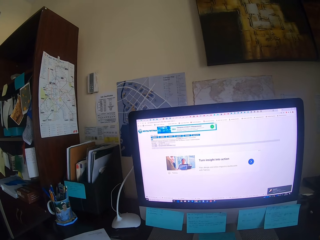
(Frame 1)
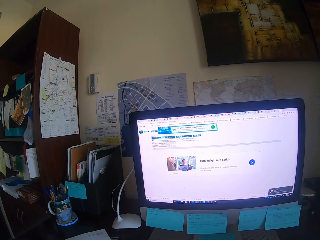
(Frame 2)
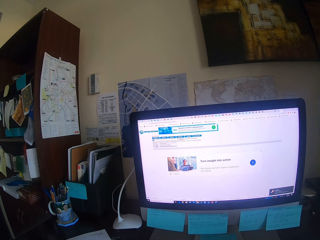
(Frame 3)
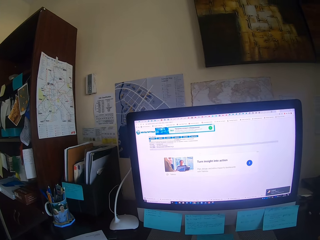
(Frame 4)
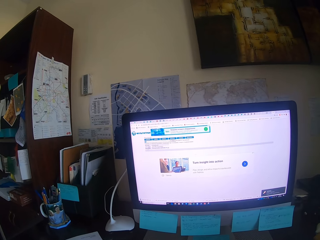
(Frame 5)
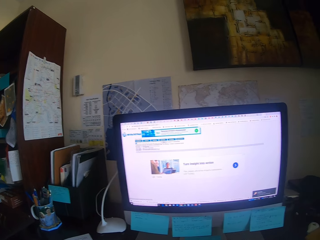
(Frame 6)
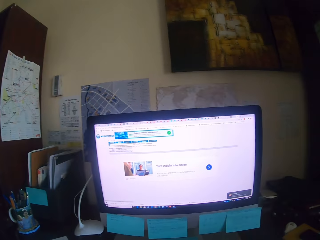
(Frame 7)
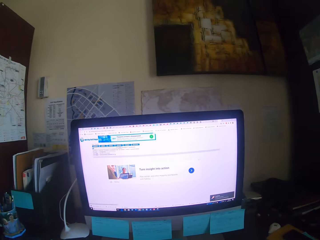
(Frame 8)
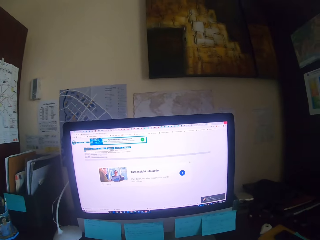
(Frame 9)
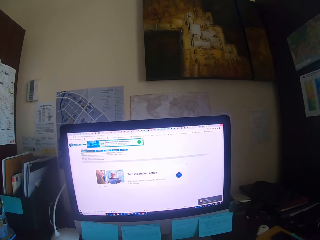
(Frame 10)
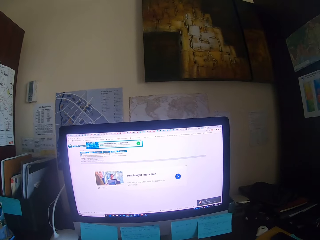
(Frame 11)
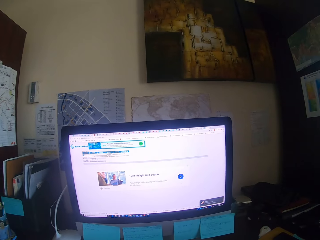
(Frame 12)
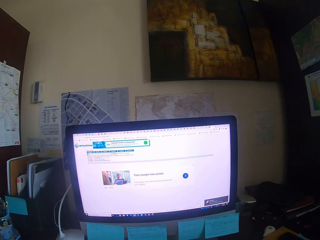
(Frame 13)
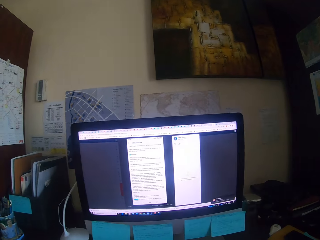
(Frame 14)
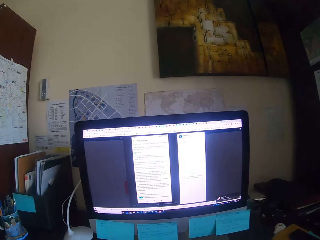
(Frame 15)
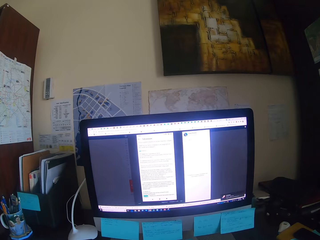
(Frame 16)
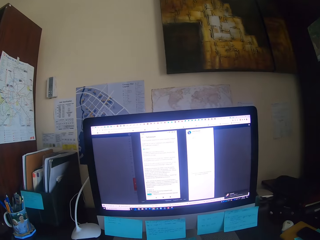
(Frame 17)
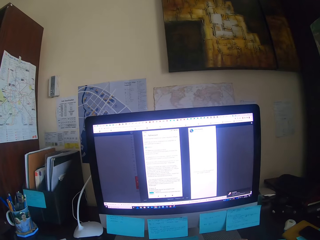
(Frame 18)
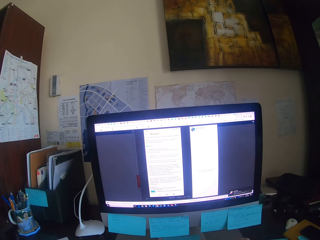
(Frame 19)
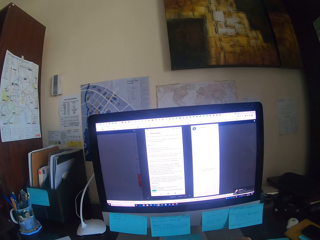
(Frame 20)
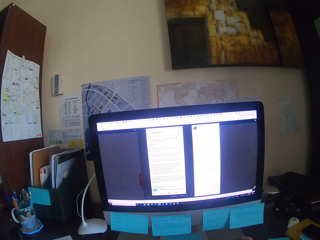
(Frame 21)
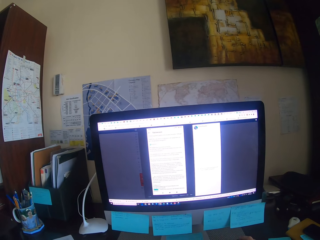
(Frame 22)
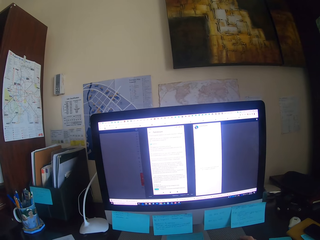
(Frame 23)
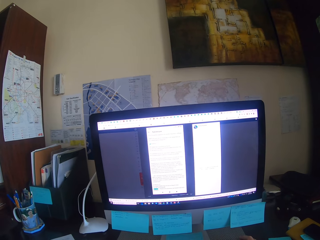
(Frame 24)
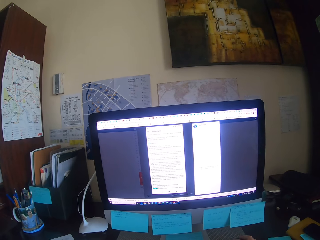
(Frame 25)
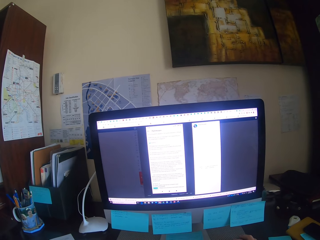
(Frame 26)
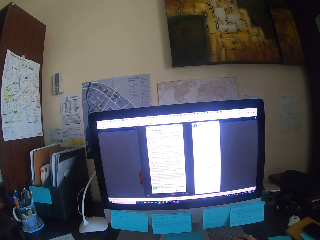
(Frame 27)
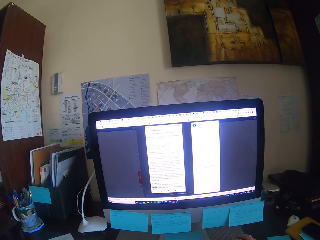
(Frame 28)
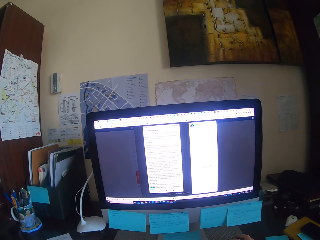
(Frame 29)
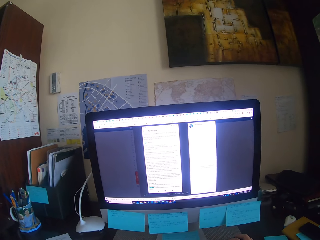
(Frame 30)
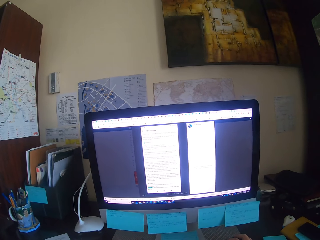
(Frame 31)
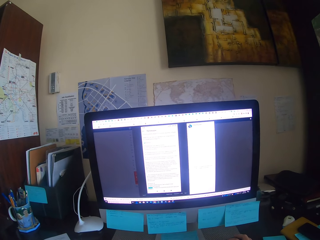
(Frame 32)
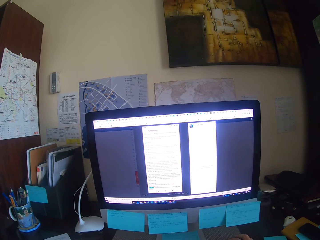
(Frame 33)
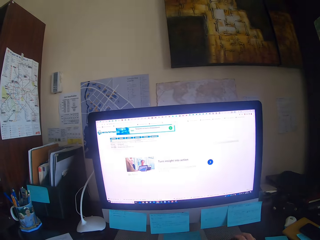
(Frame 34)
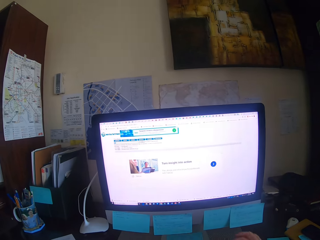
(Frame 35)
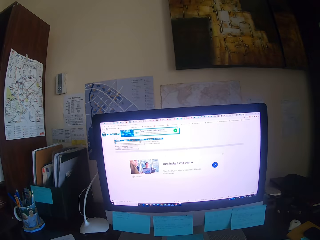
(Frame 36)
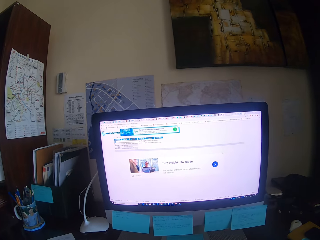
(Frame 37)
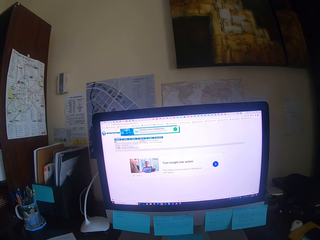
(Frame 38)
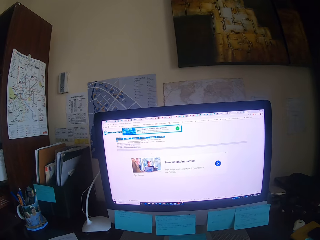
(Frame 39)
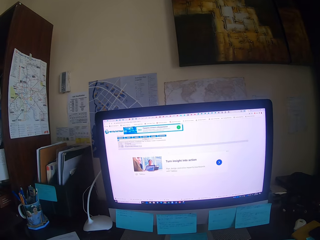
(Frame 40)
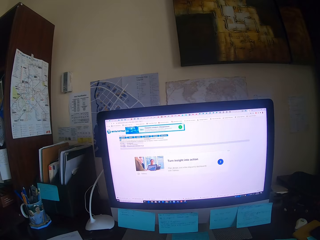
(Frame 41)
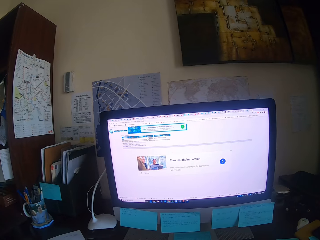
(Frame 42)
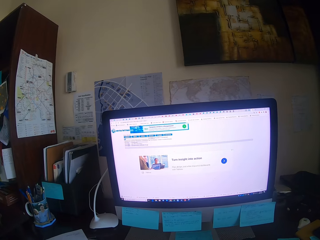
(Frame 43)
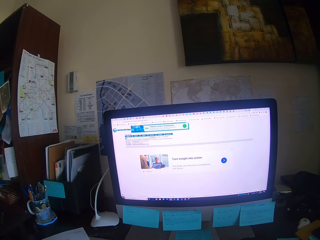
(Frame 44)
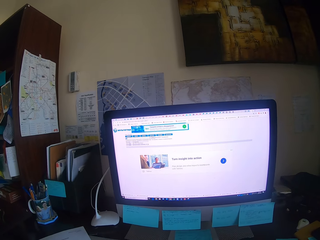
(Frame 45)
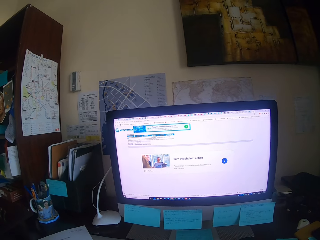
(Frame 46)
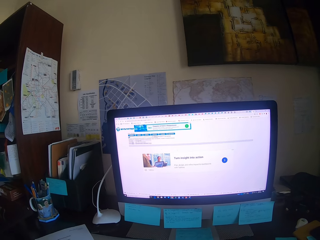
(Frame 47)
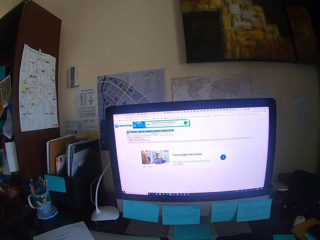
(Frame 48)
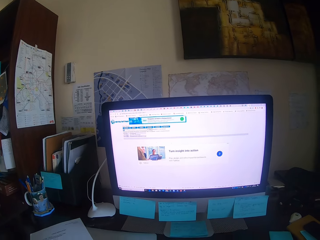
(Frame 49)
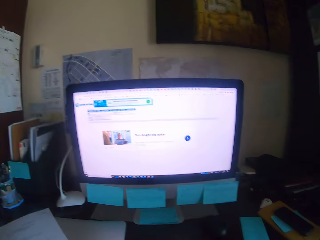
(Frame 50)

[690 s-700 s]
The camera wearer looks at the desktop.

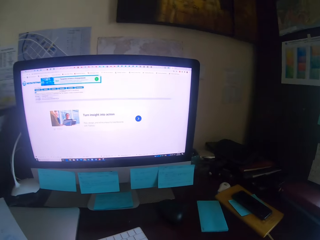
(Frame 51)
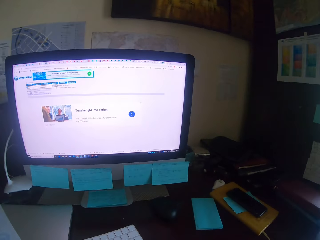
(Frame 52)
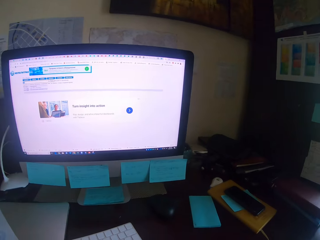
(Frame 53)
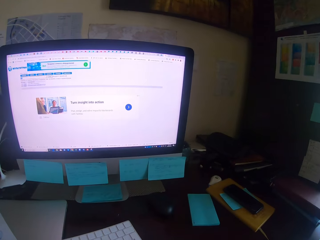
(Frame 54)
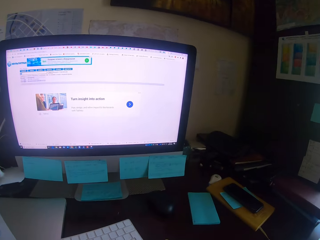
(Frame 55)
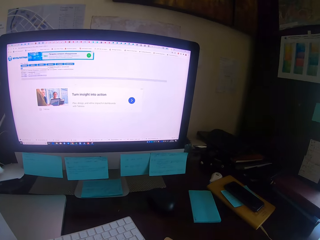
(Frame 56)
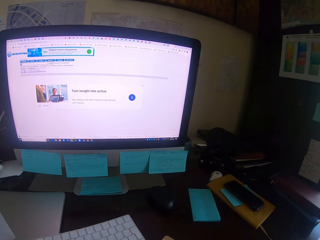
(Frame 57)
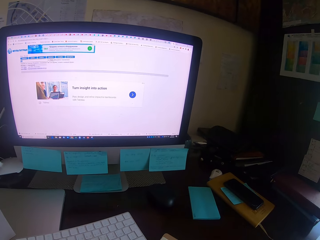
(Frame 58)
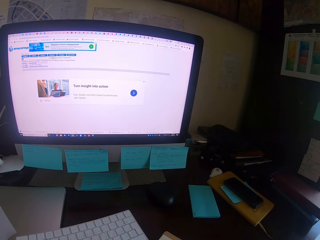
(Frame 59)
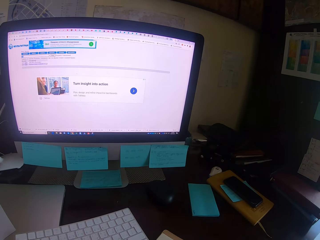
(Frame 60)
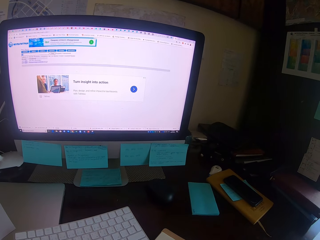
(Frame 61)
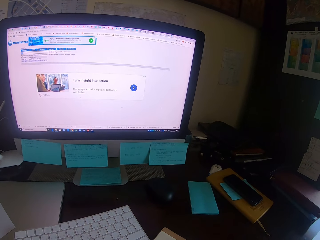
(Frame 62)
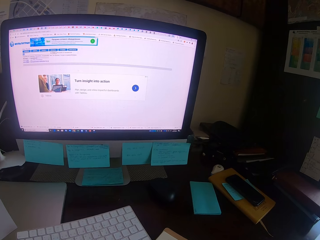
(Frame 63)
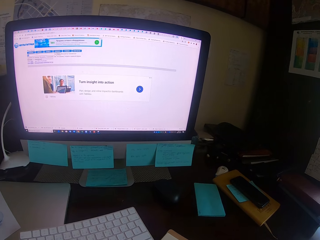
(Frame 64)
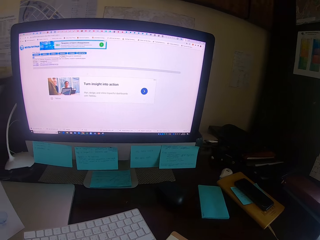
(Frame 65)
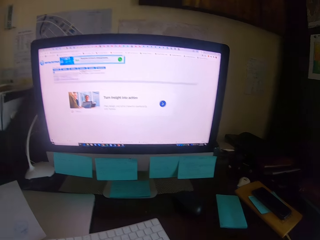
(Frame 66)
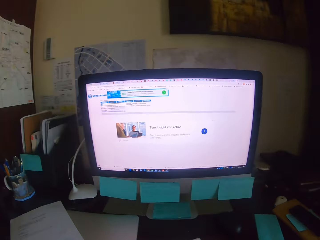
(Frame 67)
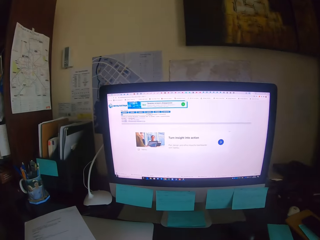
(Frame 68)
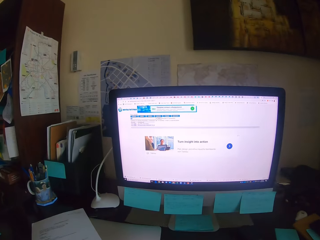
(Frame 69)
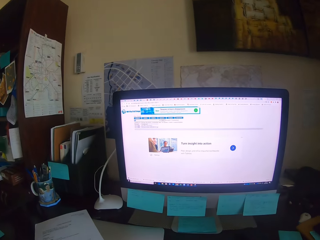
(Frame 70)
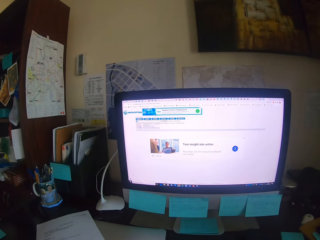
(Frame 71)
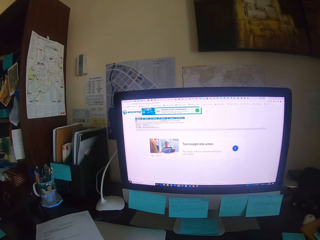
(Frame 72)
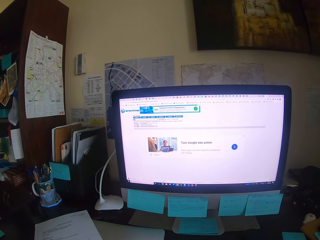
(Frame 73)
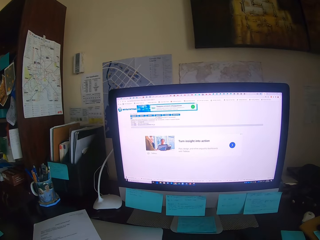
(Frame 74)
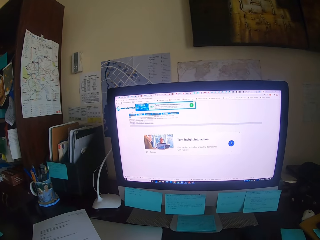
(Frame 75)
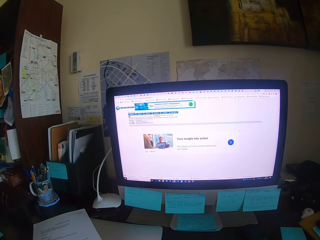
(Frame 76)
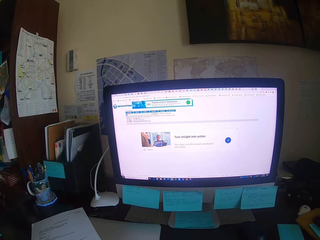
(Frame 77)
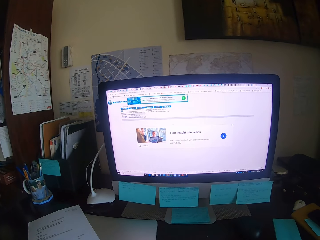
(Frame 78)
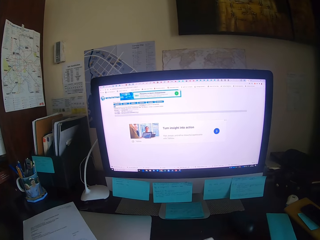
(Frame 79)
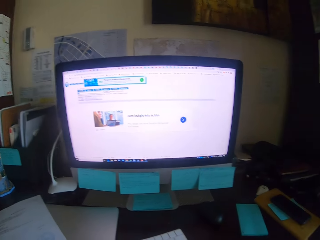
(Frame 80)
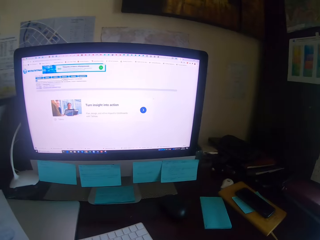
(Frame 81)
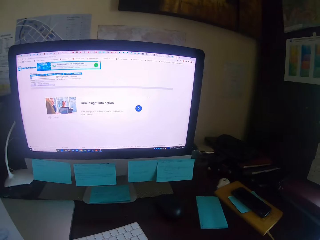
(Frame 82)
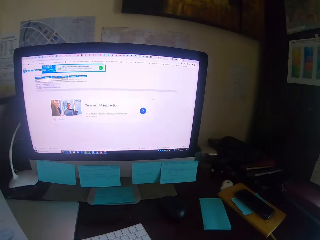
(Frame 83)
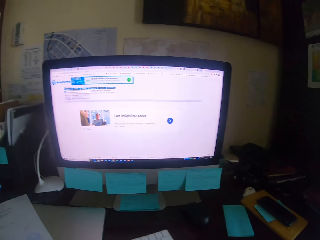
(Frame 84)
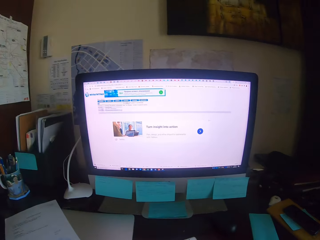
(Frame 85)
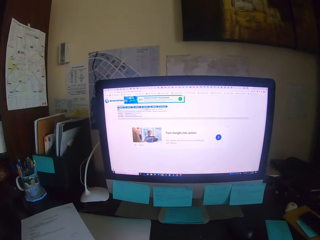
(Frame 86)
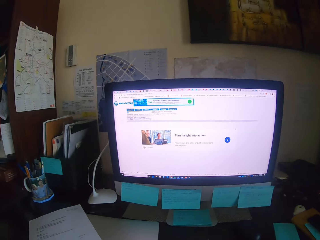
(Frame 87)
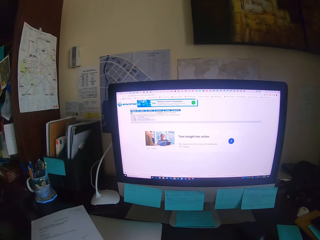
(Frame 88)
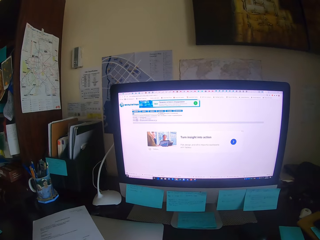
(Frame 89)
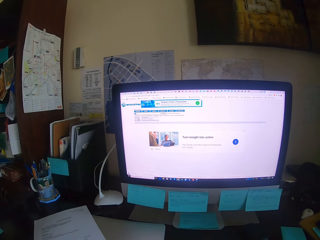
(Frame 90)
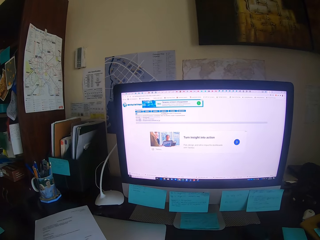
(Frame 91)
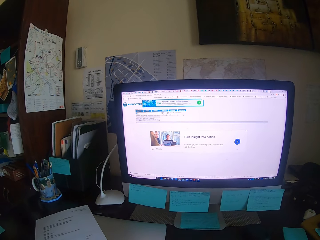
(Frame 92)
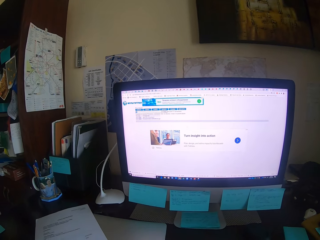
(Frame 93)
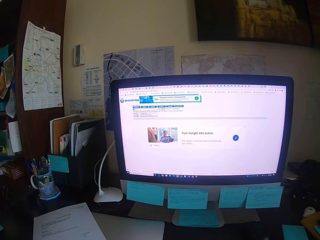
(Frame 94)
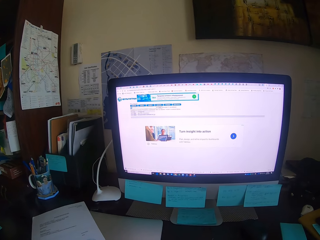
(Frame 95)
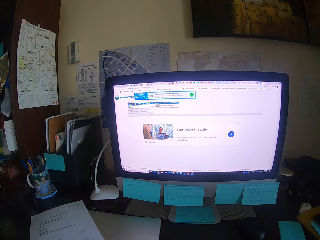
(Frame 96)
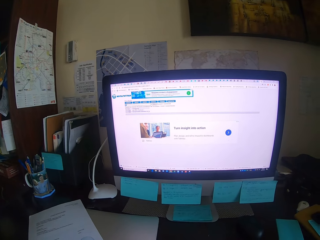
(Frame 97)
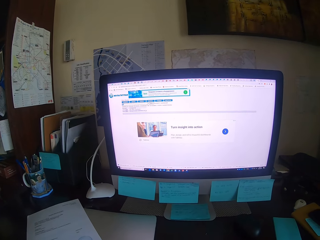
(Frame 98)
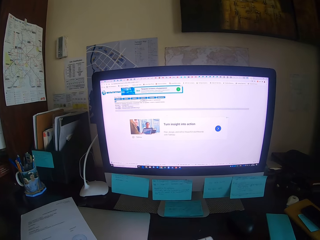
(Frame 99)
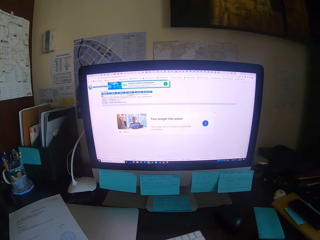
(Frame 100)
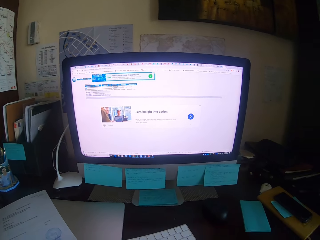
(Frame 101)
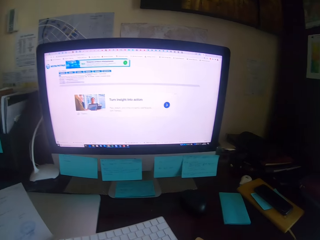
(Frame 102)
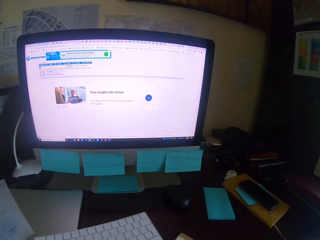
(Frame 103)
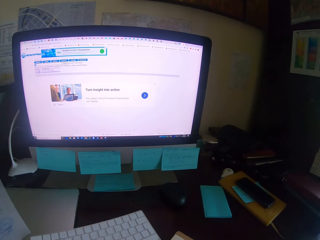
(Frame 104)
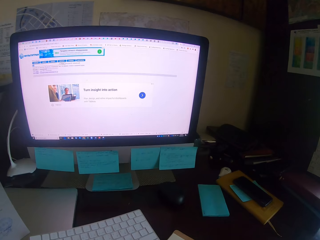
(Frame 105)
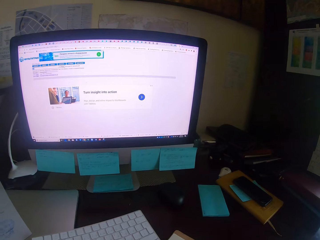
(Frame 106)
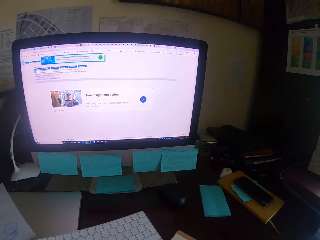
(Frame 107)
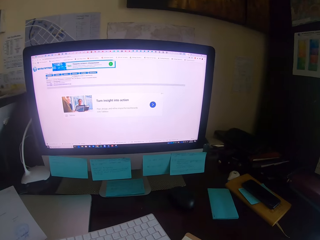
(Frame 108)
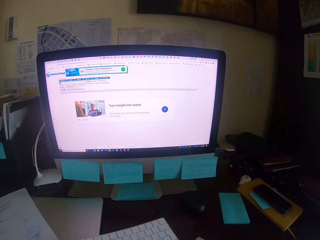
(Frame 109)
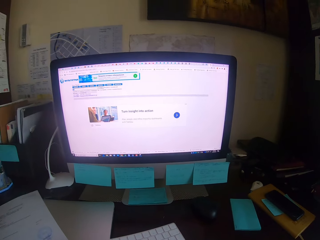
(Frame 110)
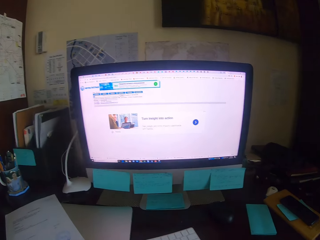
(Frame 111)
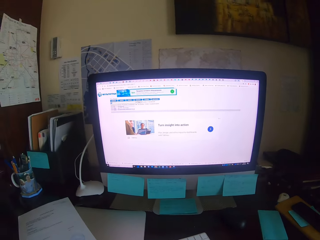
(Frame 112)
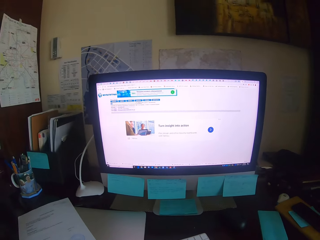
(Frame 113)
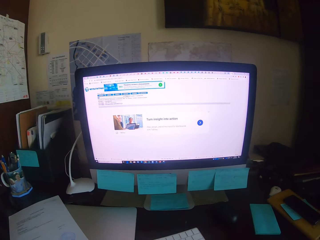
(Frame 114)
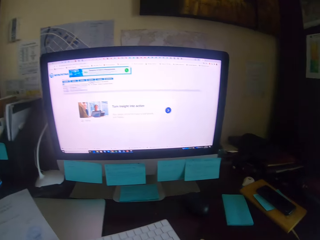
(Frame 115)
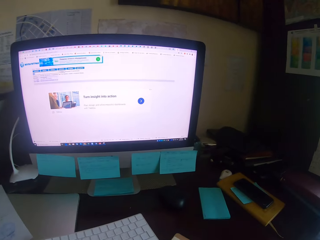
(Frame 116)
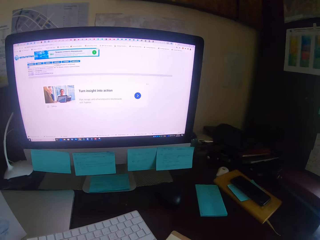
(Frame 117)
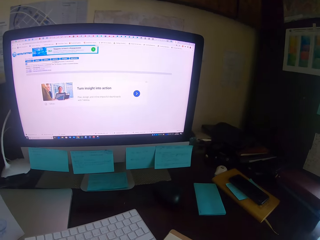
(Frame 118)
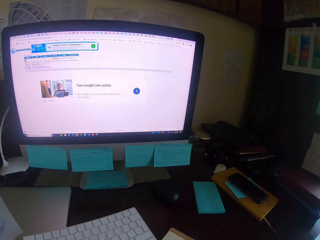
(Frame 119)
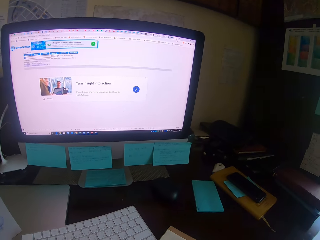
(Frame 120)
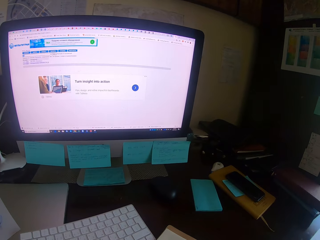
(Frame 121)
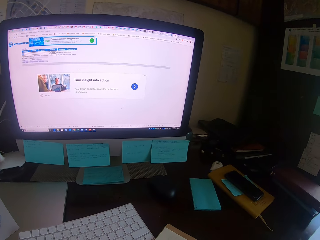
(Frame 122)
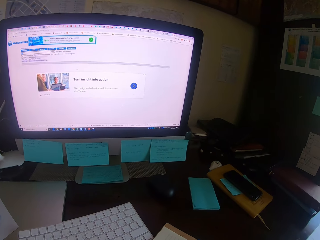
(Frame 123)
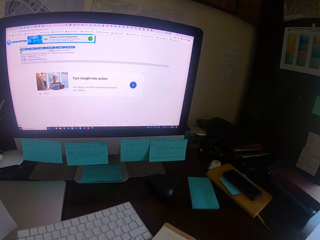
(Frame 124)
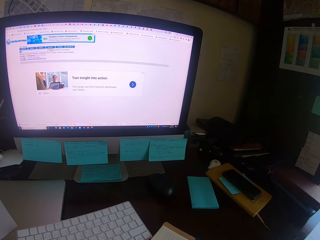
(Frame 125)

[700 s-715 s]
The camera wearer looks at the book. They look round. They look at the desktop. They focus on a computer. They write on the book.
